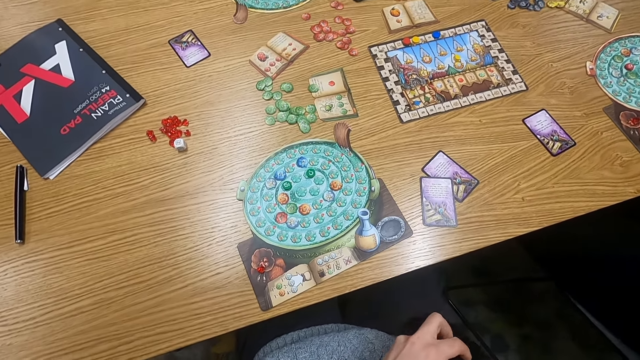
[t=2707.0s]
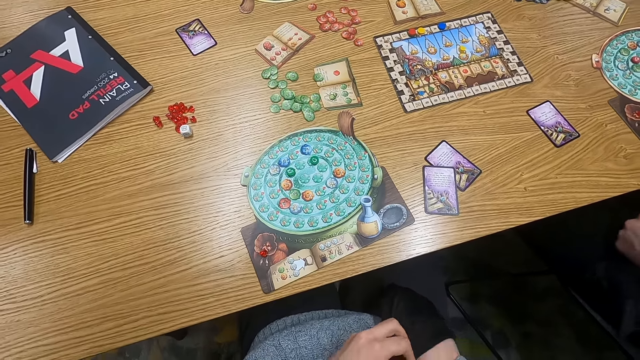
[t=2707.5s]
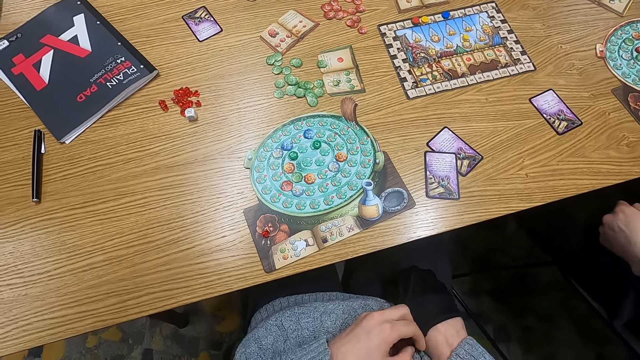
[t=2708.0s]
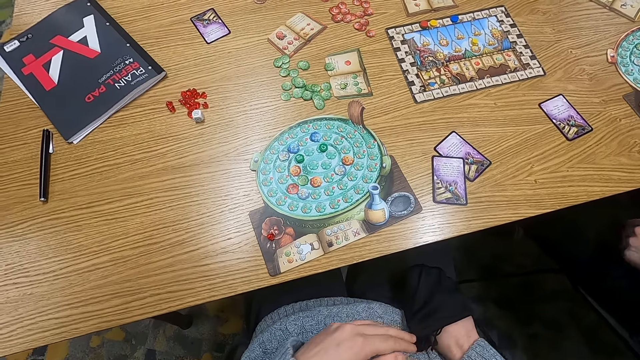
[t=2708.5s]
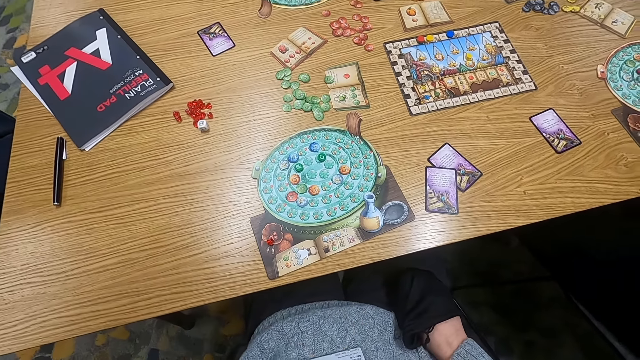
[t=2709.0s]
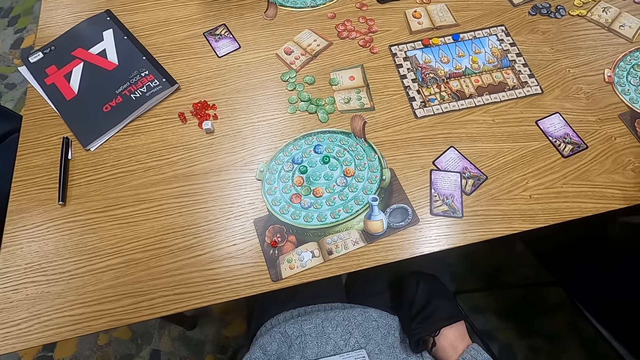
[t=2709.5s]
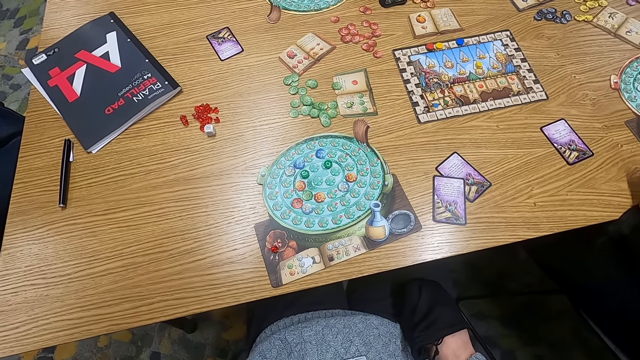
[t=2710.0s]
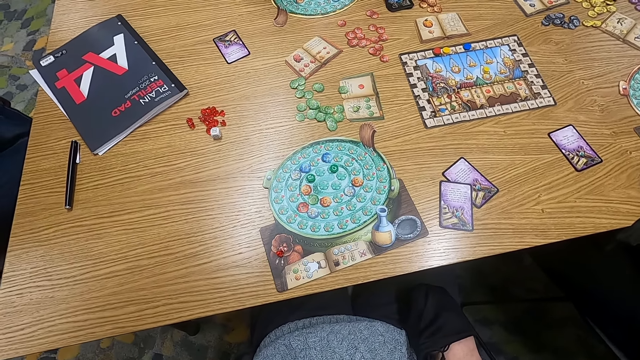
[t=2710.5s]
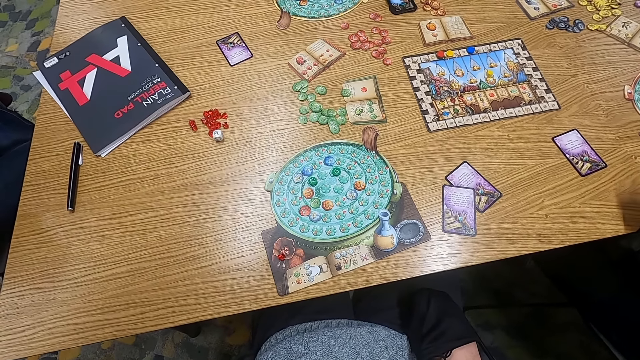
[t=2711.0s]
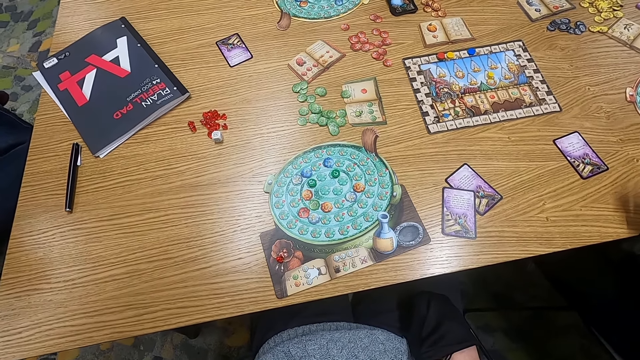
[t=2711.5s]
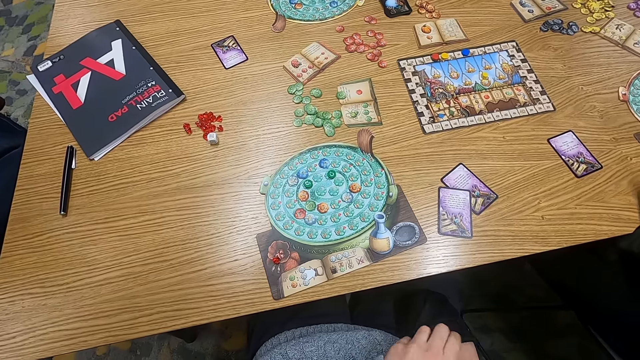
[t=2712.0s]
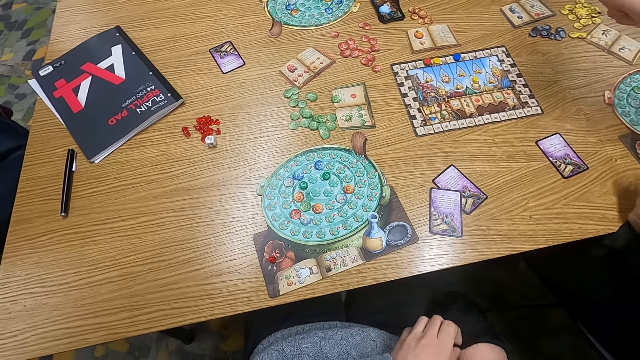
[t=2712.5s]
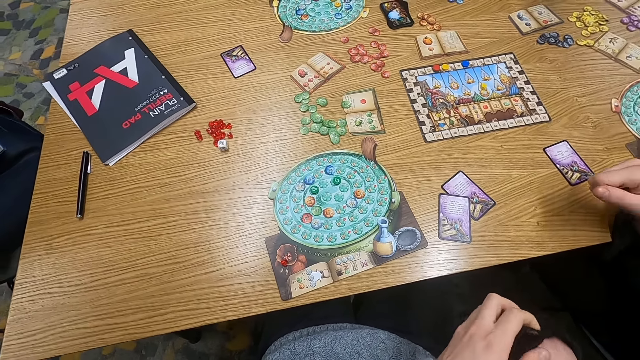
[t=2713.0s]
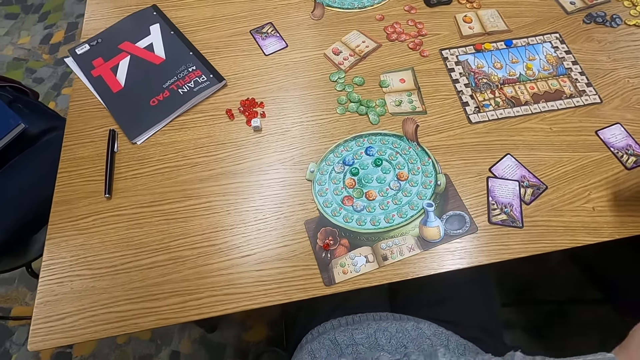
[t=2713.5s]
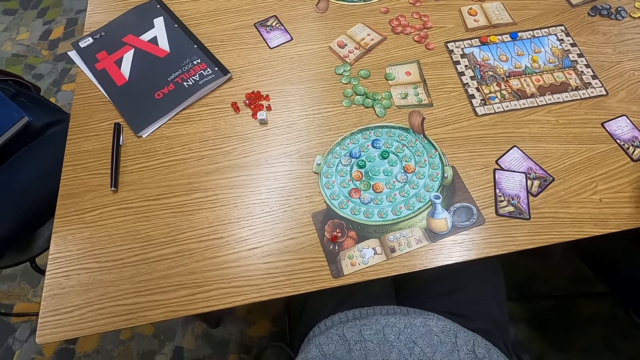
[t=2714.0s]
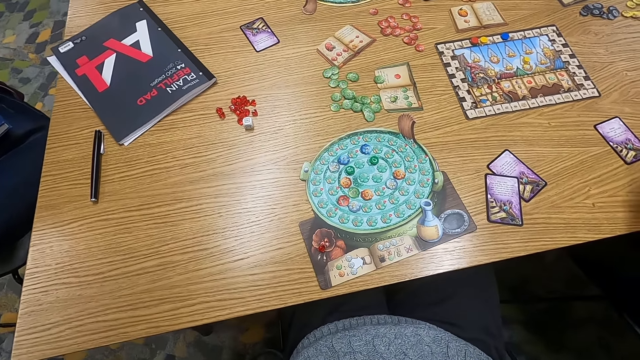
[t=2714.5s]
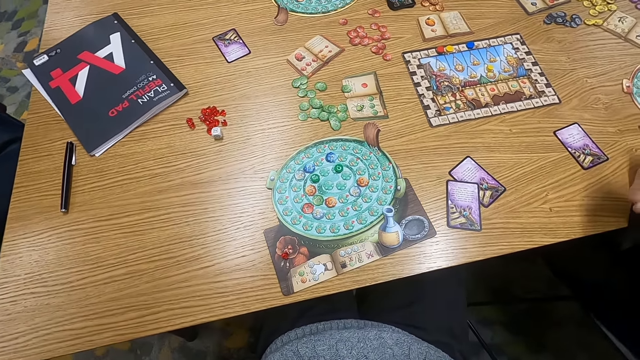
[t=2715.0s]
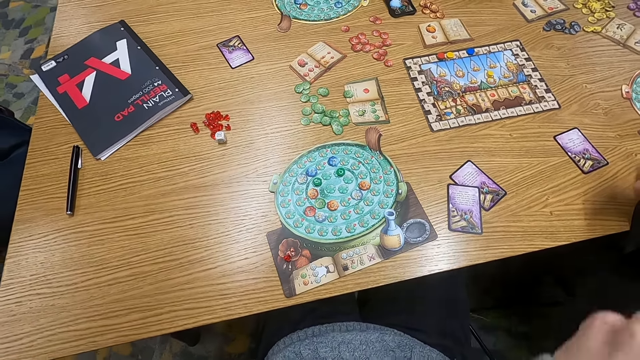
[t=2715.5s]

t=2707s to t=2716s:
A man folds his hand.

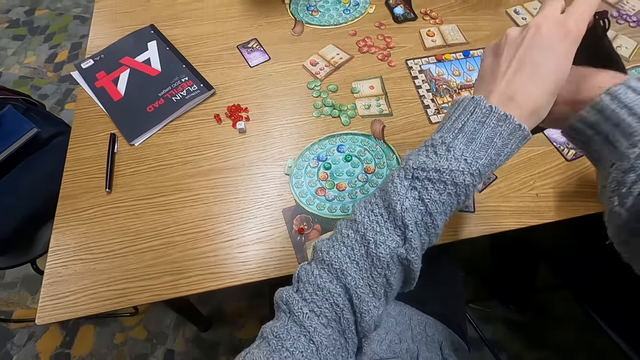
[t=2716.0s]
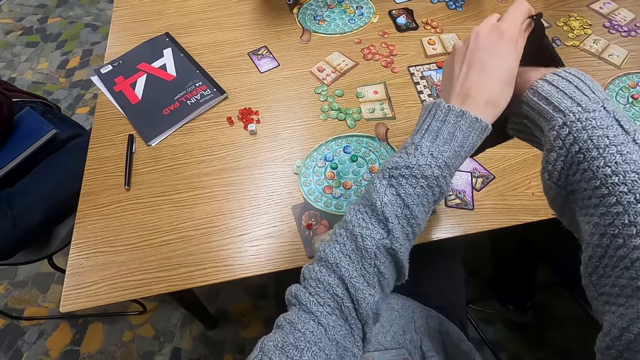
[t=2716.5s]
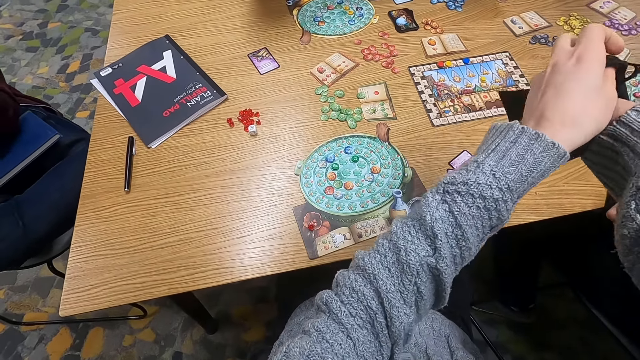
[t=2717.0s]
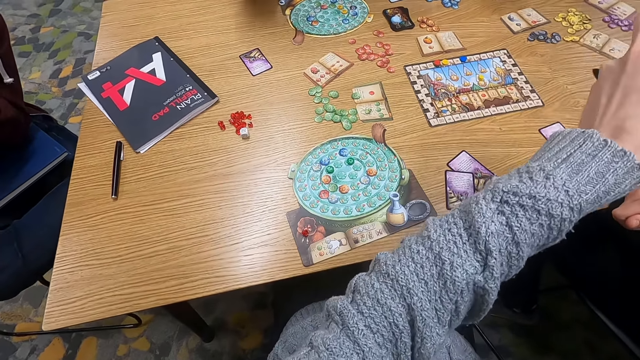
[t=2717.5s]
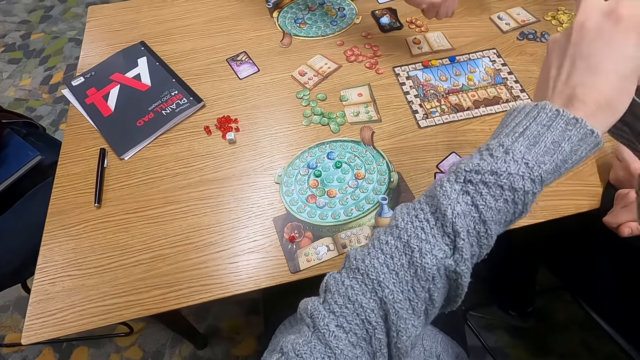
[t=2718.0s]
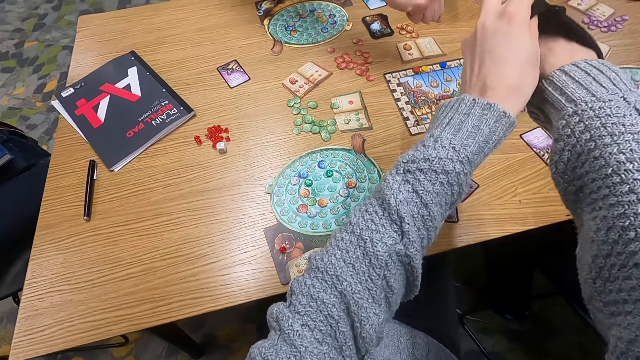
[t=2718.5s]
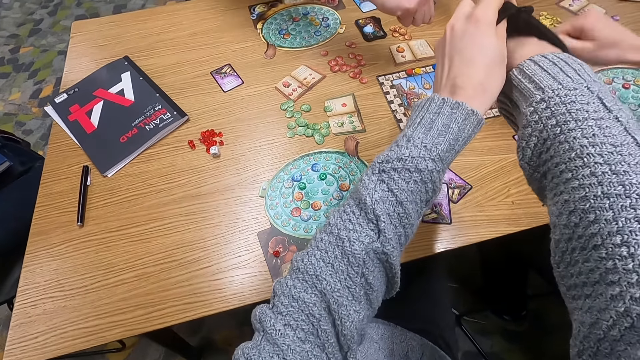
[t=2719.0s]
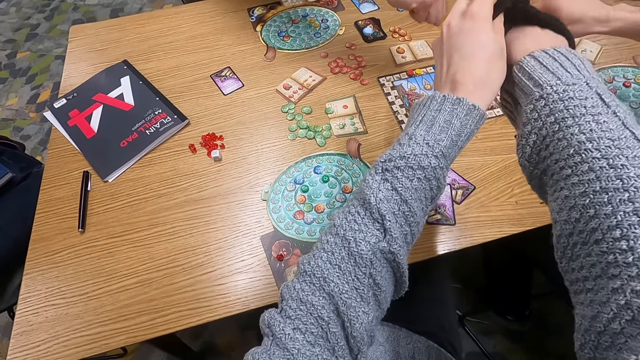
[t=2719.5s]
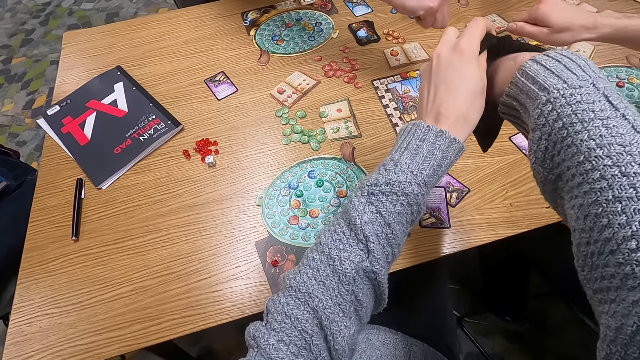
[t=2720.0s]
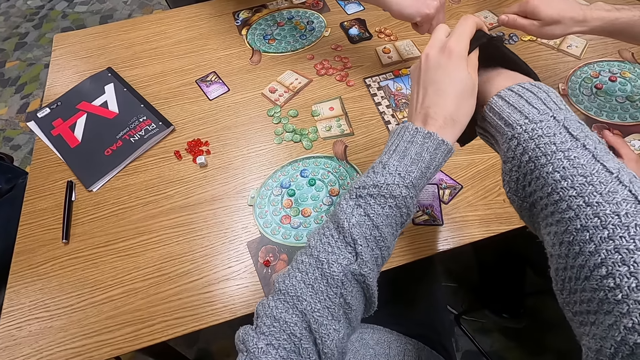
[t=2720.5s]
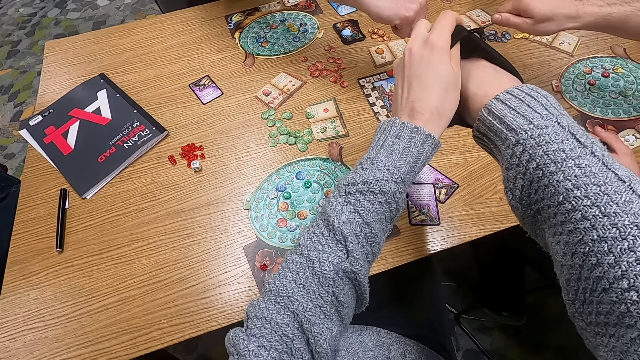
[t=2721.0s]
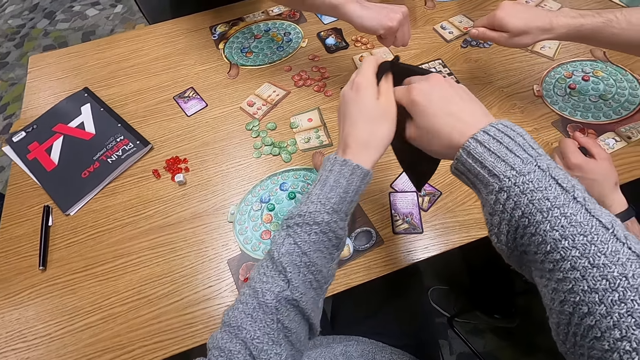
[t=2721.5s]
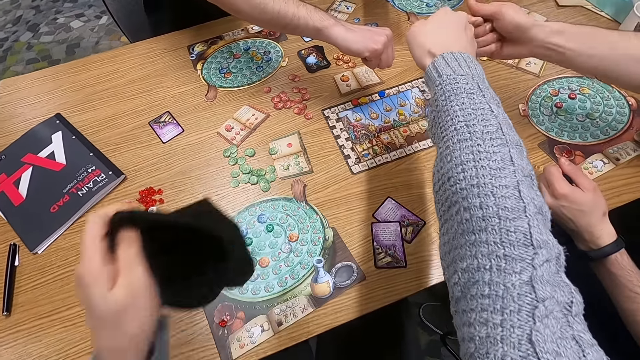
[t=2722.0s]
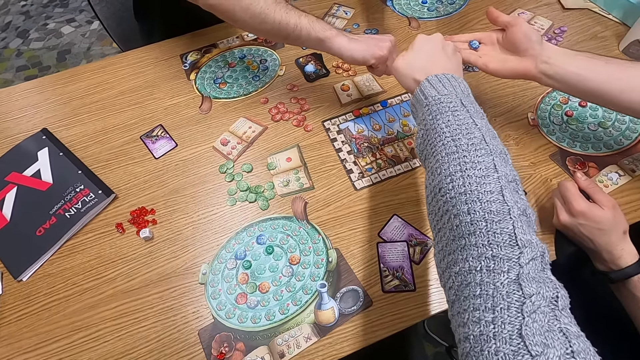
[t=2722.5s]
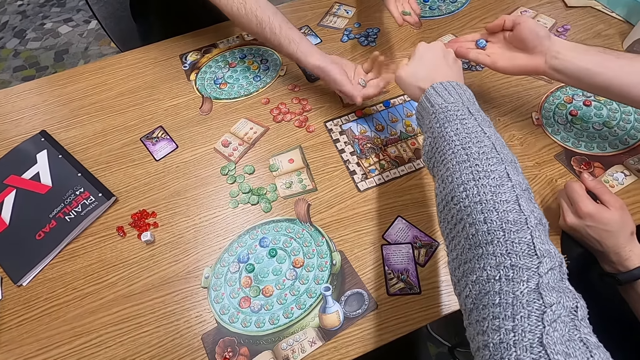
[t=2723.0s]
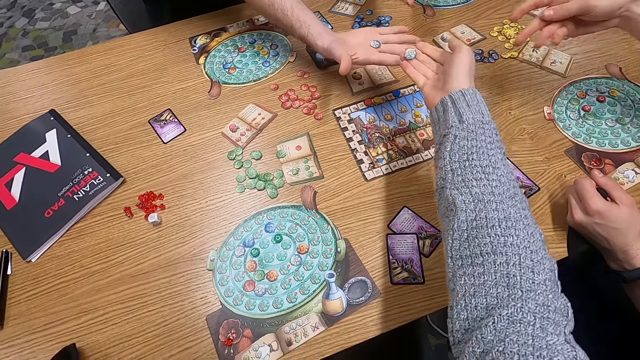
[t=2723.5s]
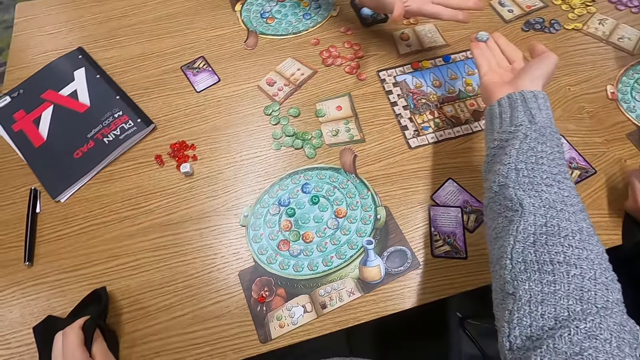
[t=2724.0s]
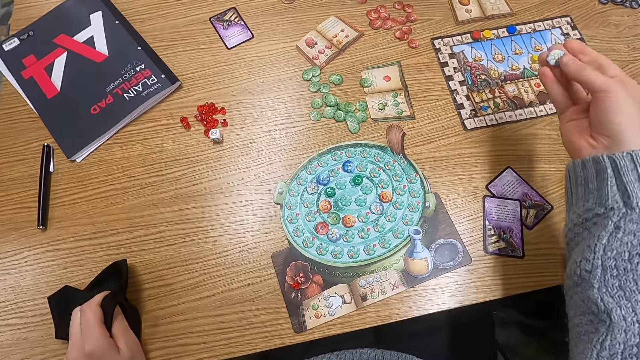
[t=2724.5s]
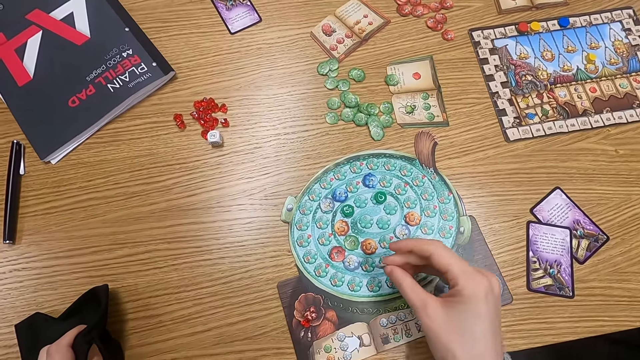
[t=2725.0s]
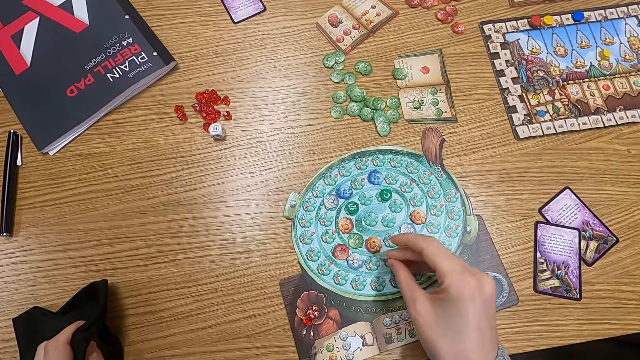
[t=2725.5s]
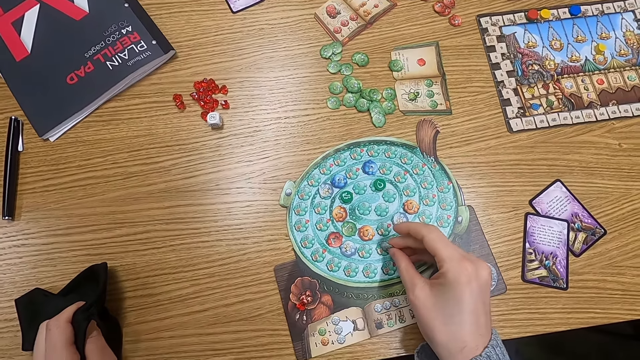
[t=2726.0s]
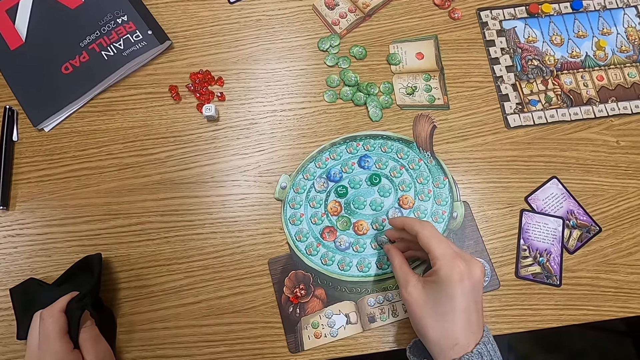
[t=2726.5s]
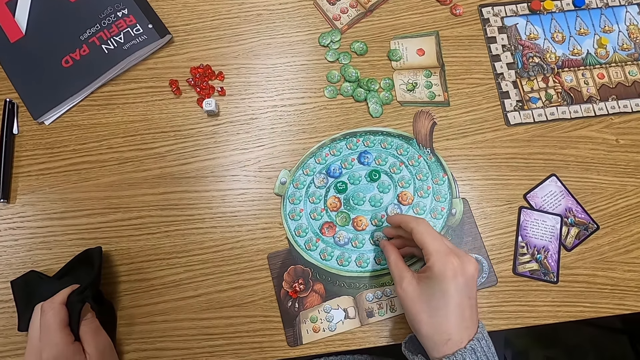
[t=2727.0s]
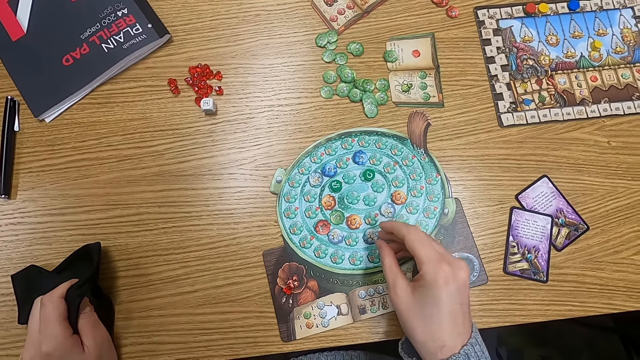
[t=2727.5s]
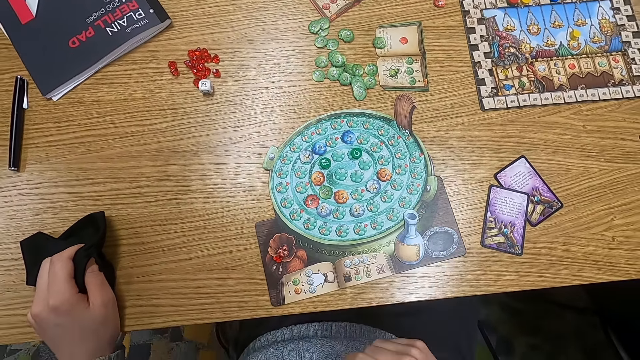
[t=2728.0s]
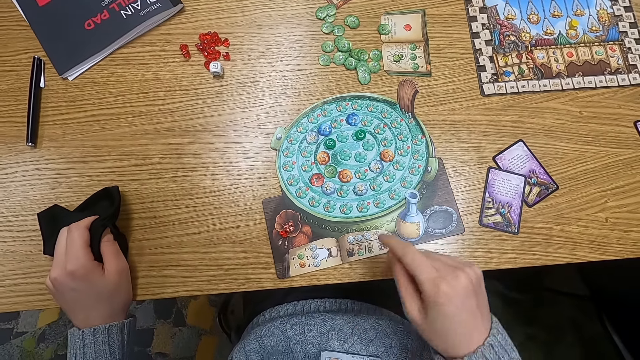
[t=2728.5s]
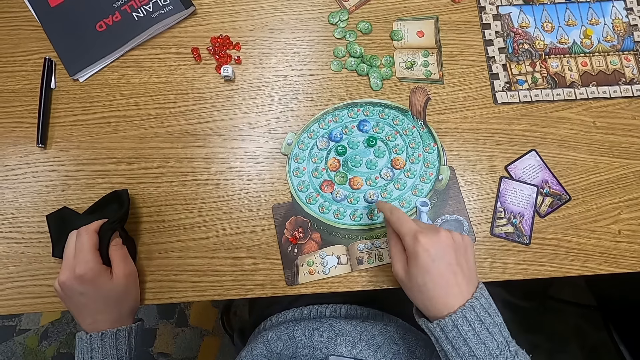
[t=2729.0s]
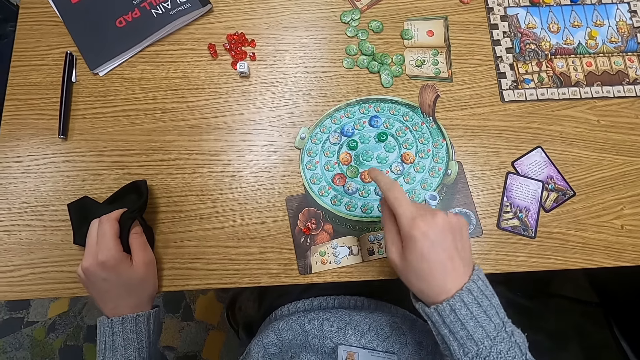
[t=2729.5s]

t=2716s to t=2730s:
The camera wearer picks up something. They shake dice in a bag. A man stretches his hand. Another man stretches his hand. The camera wearer picks up something. They stretch their hand and unfold their hands. The first man unfolds his hand. A woman unfolds her hand. The camera wearer holds dice. A person holds a dice. Another person holds a dice. A third person holds a dice. The camera wearer plays a game. They place down the dice.
